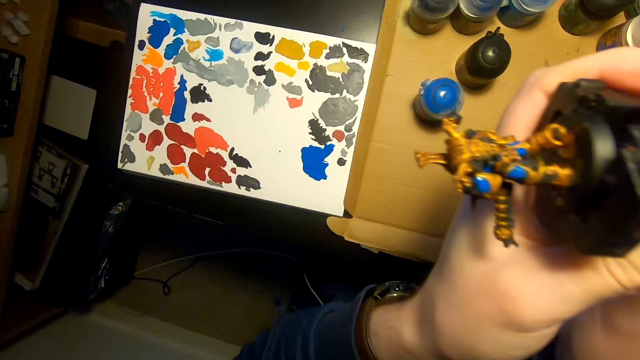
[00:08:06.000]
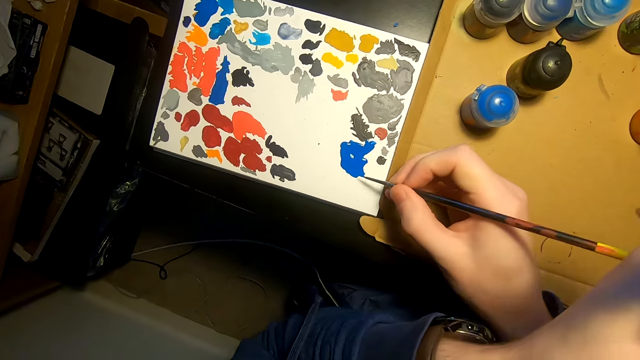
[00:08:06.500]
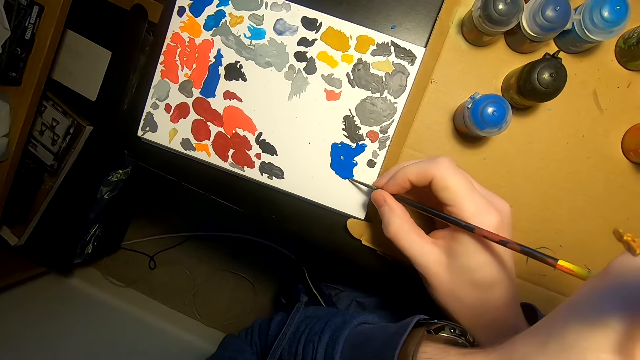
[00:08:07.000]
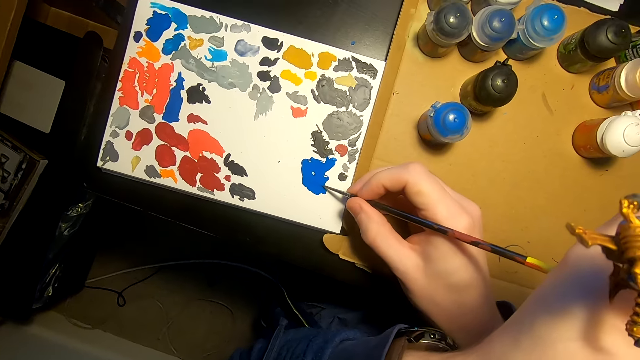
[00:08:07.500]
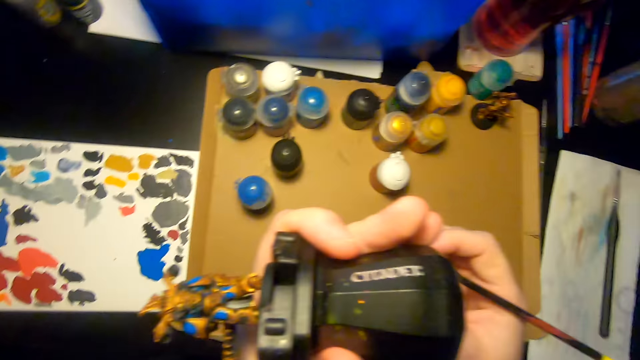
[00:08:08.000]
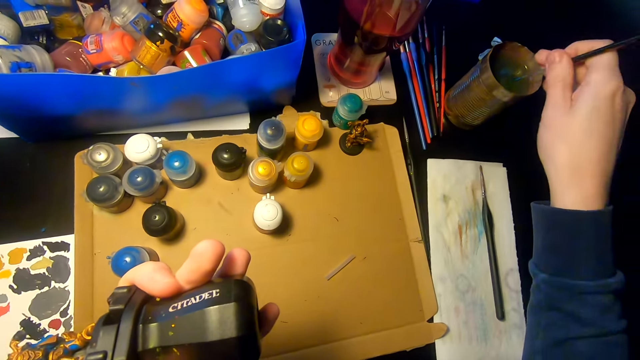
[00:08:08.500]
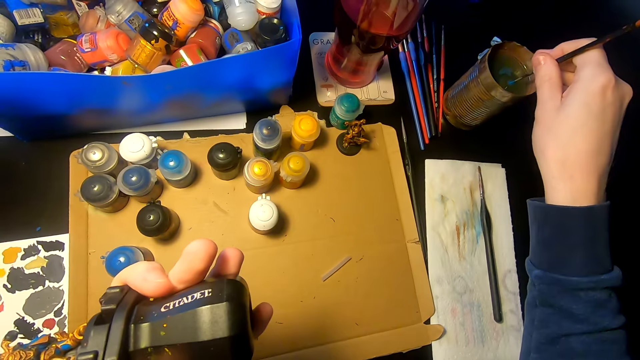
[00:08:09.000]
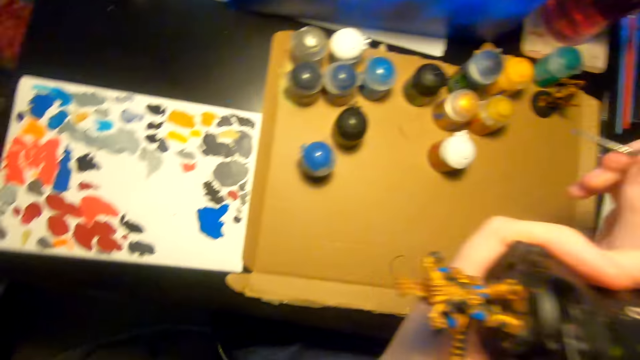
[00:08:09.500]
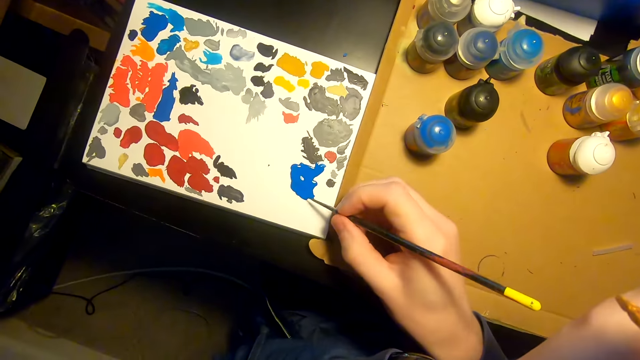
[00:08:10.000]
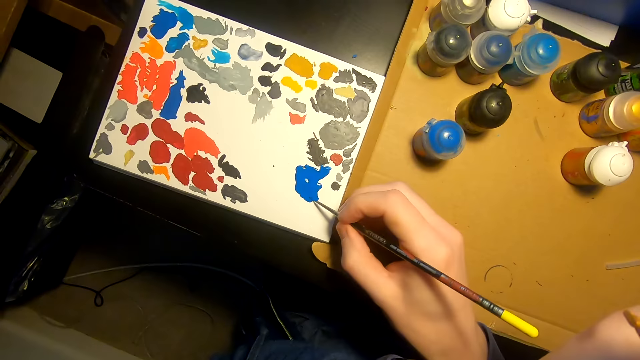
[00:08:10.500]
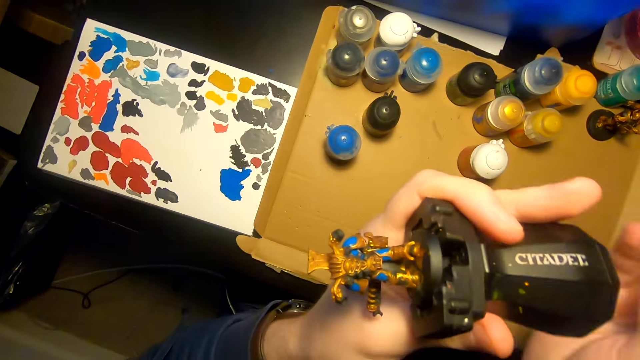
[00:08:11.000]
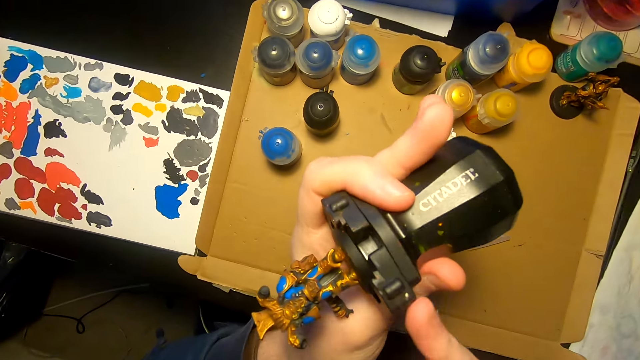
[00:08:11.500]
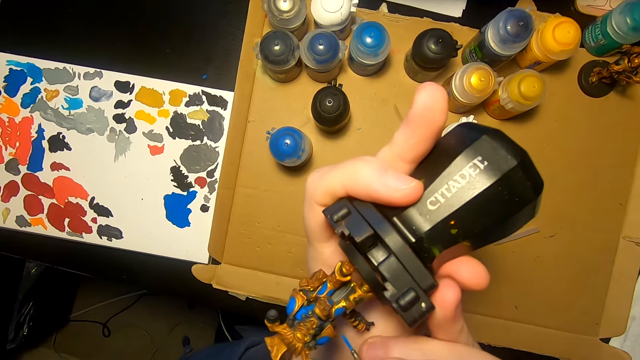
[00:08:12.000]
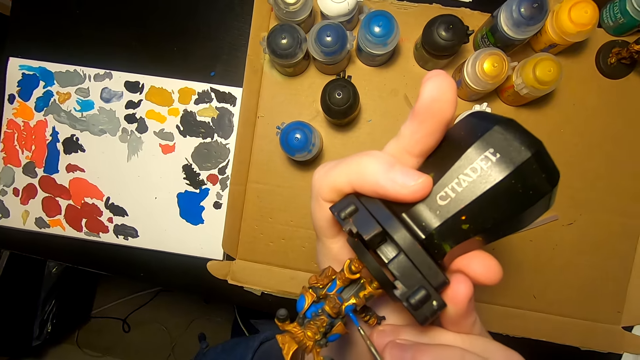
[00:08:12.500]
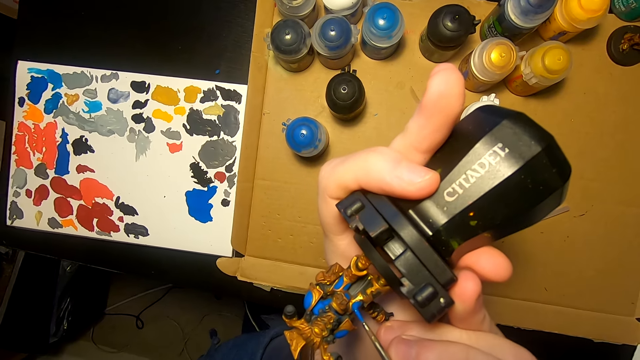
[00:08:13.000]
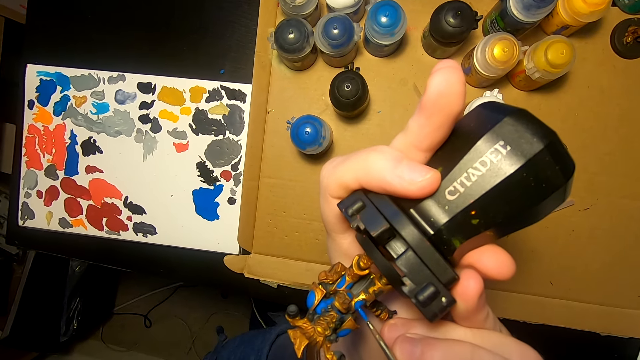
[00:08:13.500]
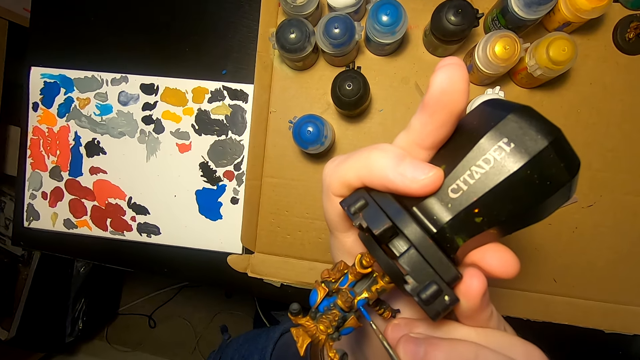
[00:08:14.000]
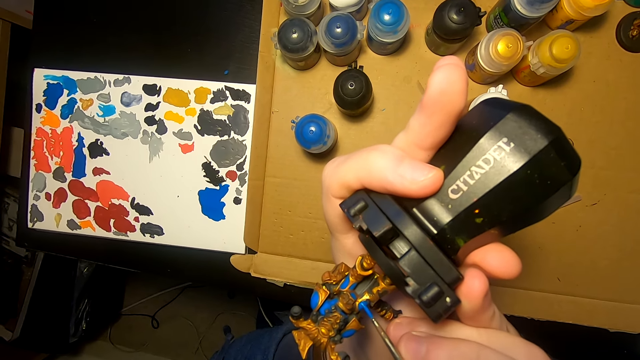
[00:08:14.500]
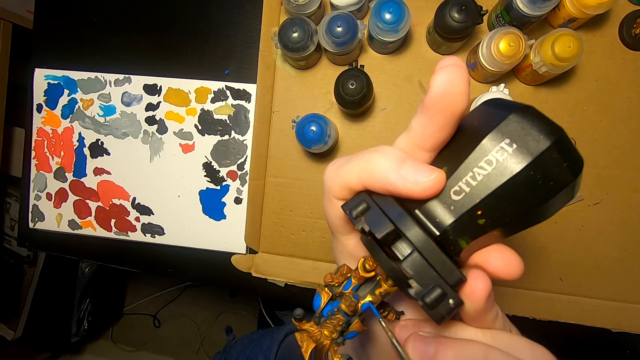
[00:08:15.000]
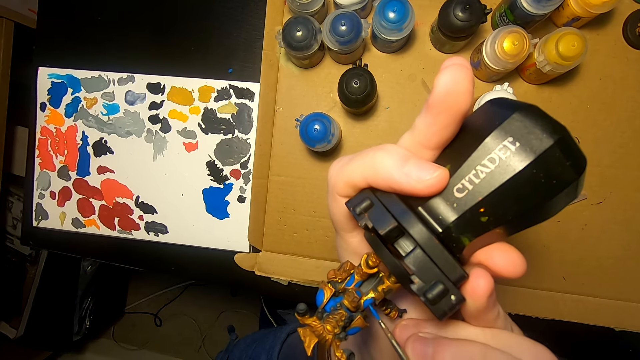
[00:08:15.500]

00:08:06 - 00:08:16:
The camera wearer dips the paint brush in the paint. They dip the paint brush in a tin of water. They dip the paint brush in the paint. They paint the model sculpture with the painting brush.

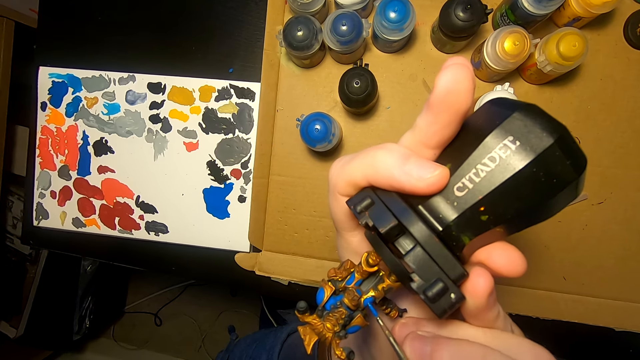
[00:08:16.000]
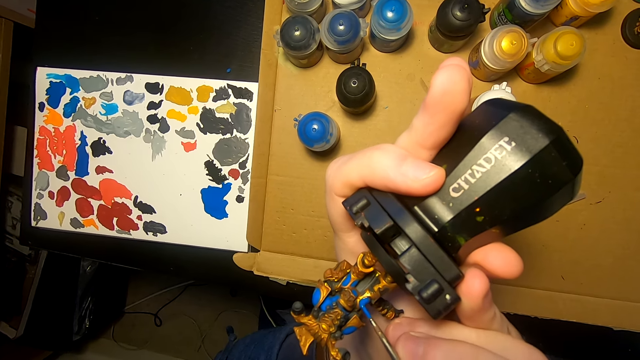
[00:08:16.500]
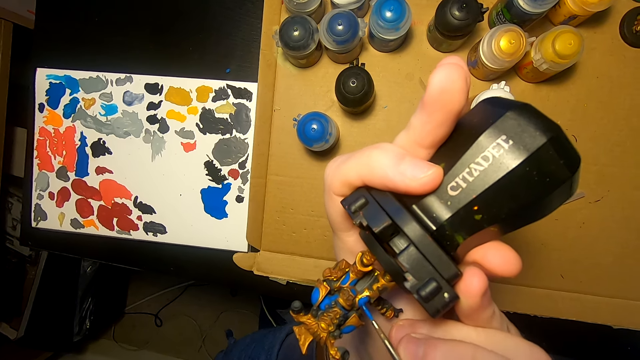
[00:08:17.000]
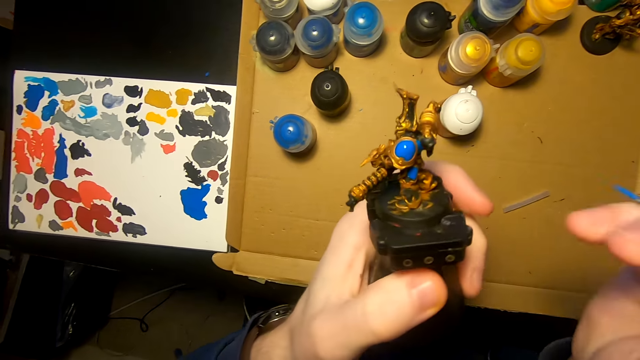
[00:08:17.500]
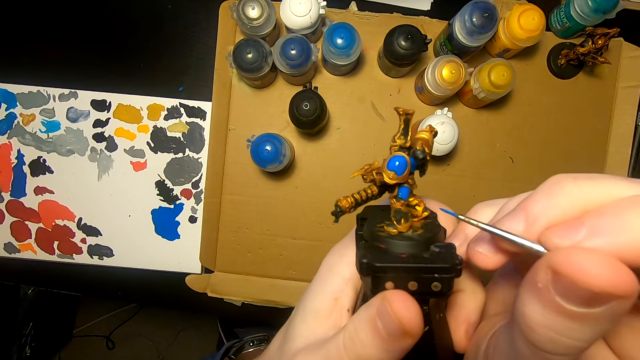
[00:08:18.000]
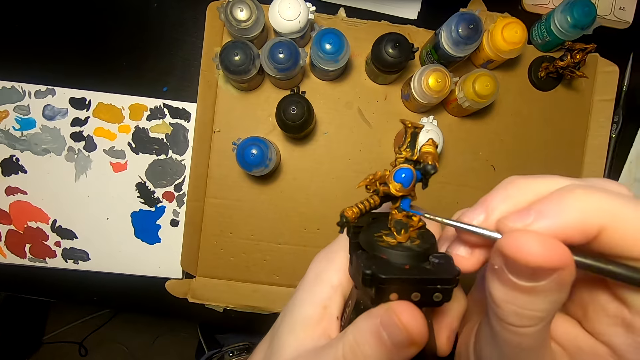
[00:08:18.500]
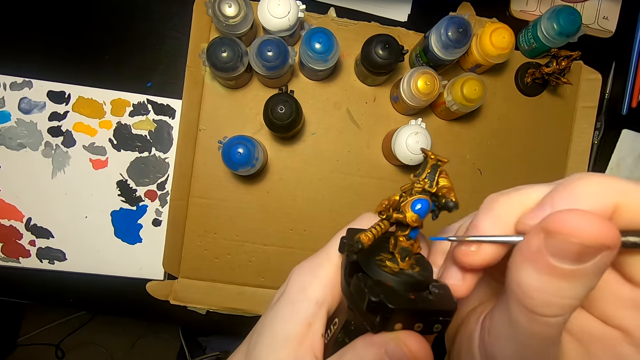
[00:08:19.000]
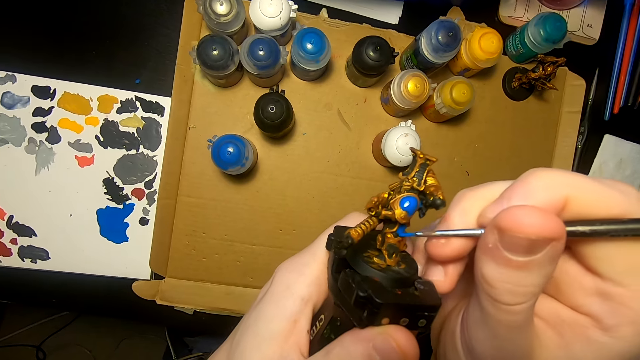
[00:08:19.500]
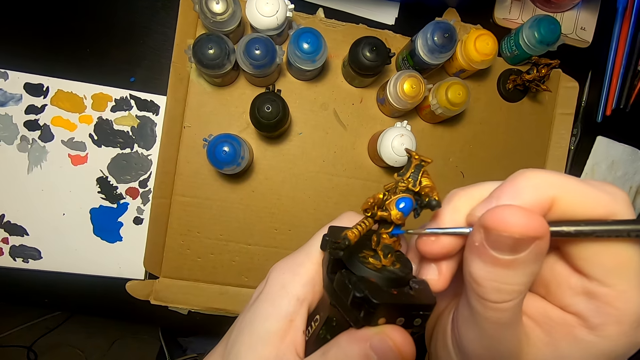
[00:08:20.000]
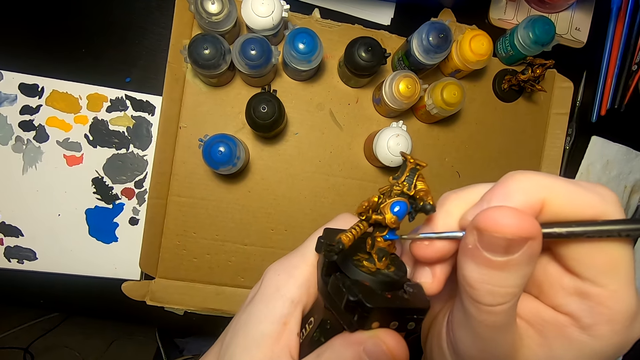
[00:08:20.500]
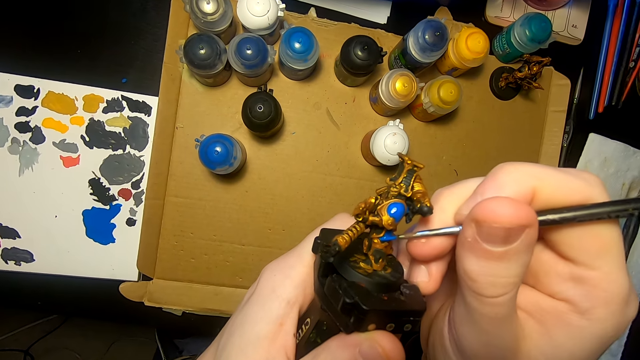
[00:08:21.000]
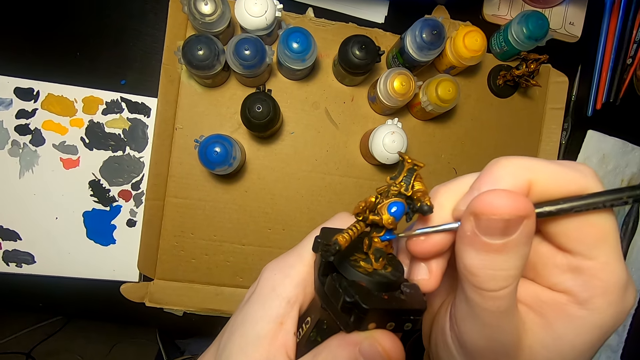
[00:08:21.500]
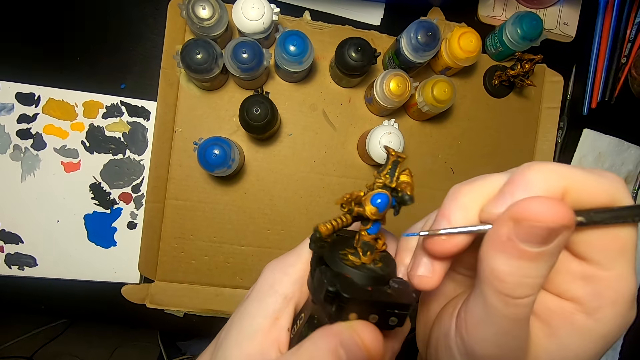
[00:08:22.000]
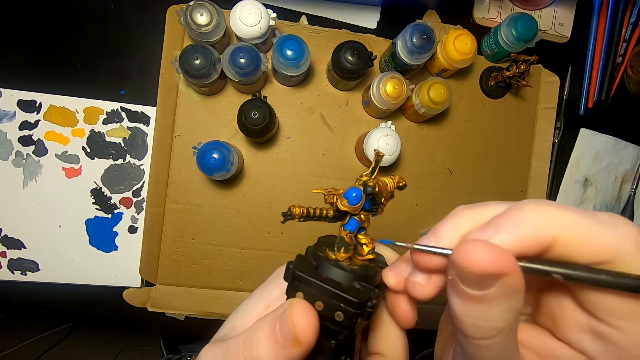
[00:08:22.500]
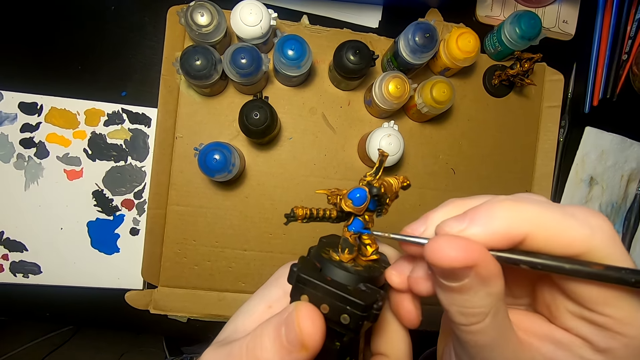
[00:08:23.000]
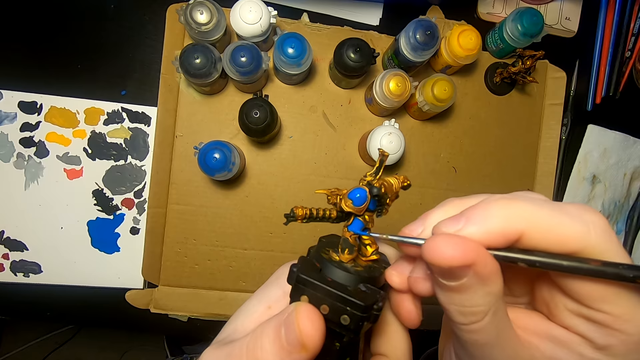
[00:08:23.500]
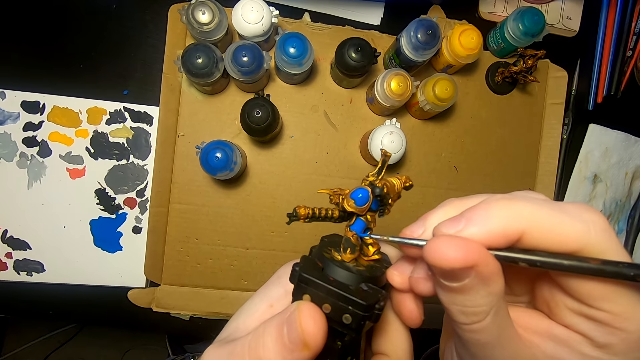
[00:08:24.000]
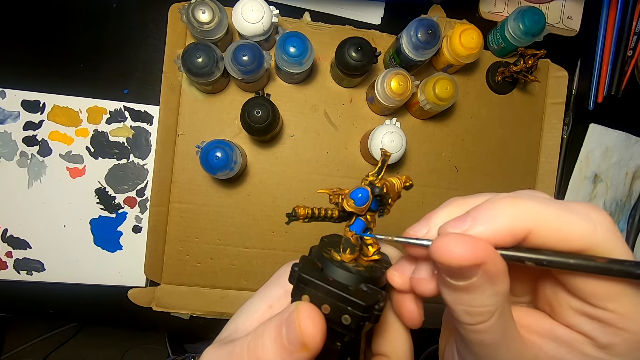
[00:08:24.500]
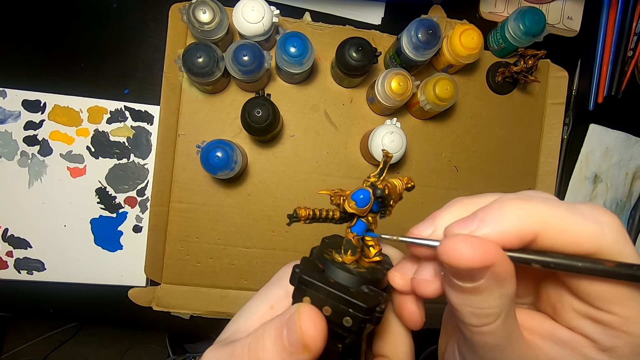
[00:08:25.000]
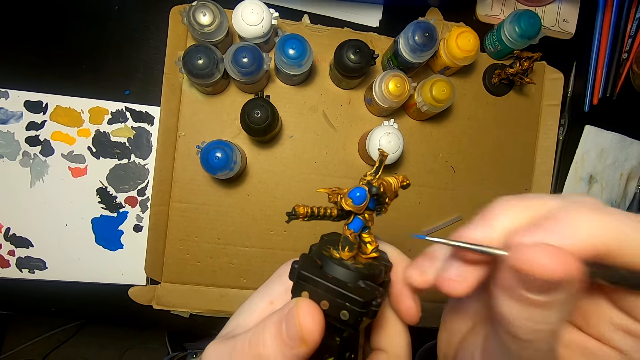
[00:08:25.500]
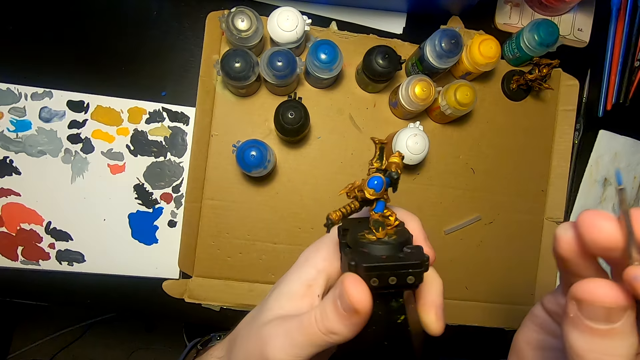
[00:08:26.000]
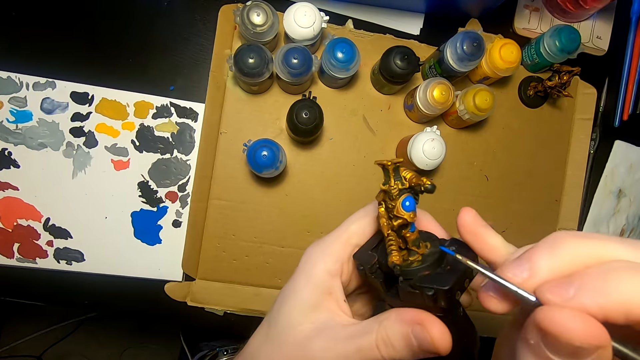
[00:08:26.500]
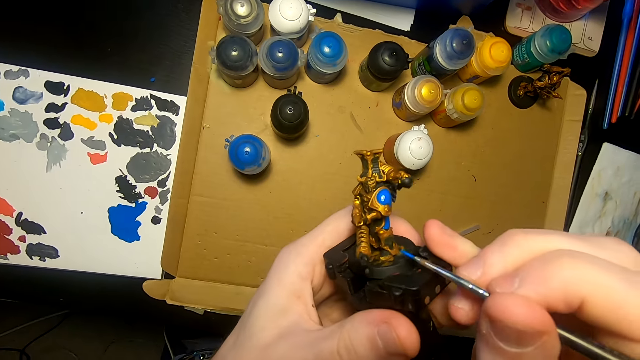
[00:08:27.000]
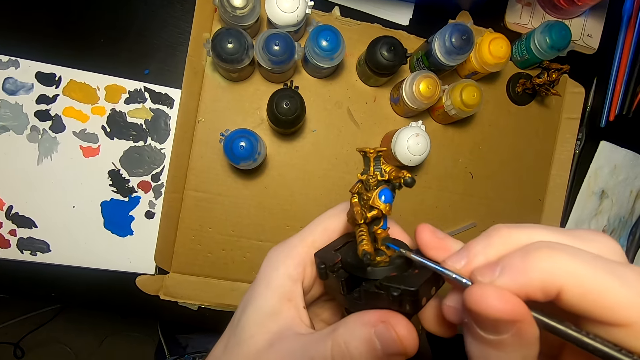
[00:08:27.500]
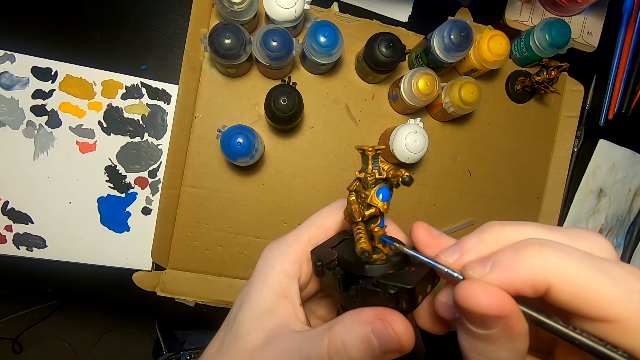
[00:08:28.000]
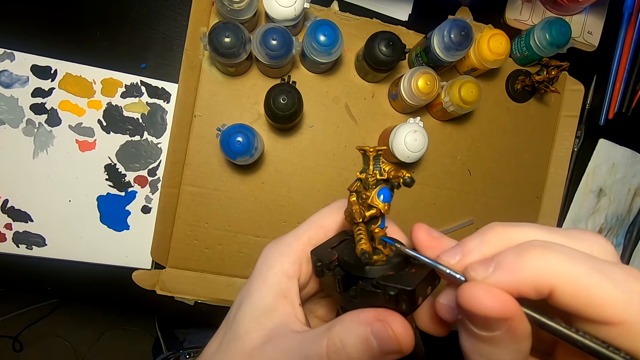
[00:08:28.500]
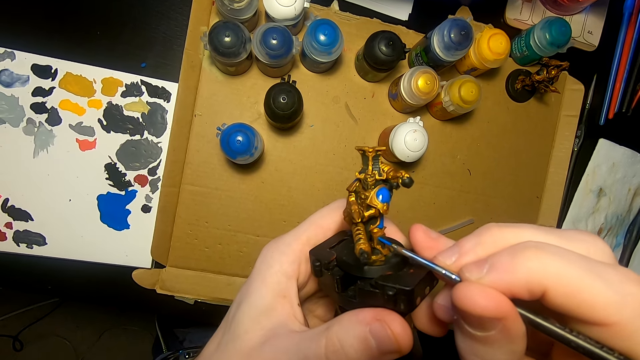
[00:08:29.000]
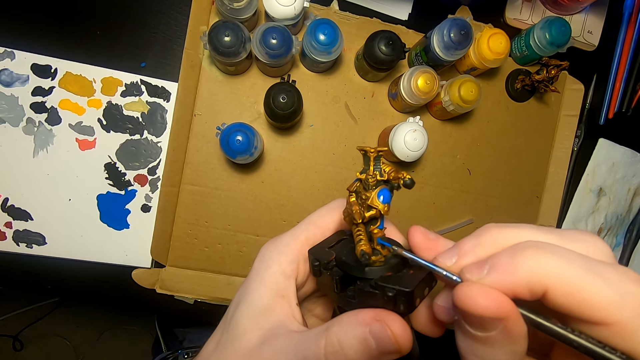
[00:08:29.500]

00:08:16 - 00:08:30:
The camera wearer turns the model sculpture. They paint the model sculpture with a painting brush.
